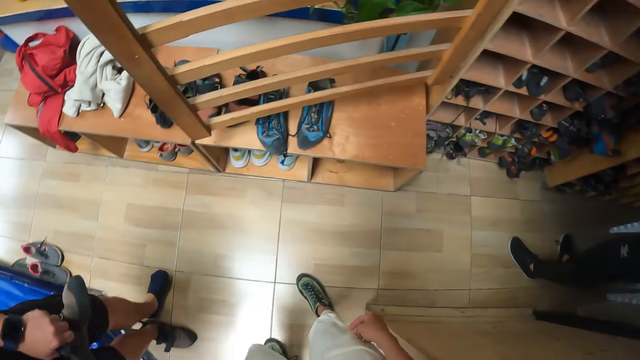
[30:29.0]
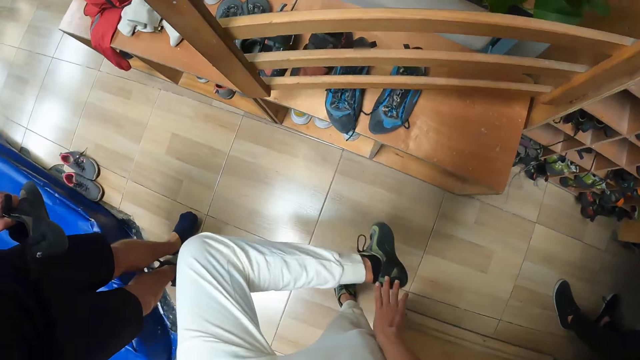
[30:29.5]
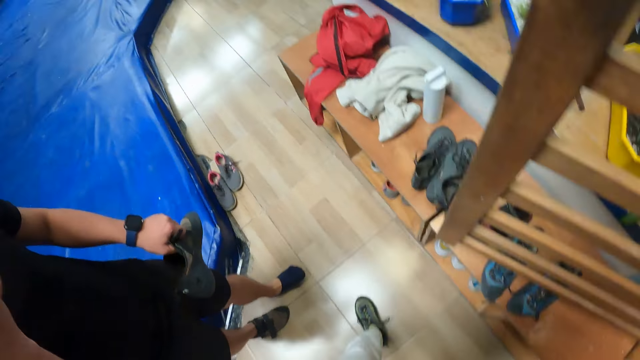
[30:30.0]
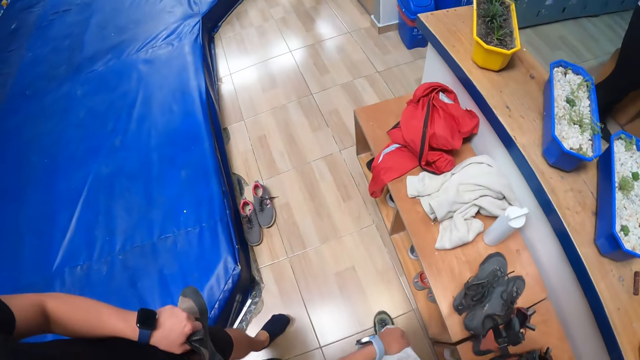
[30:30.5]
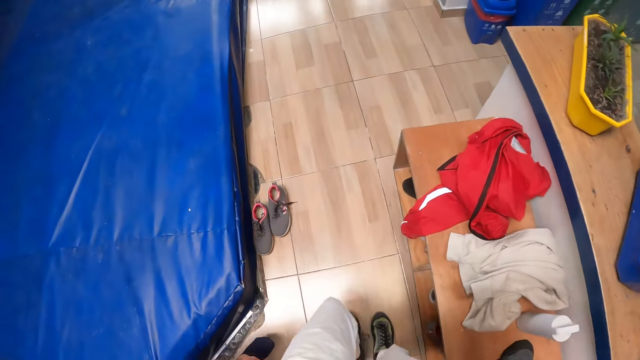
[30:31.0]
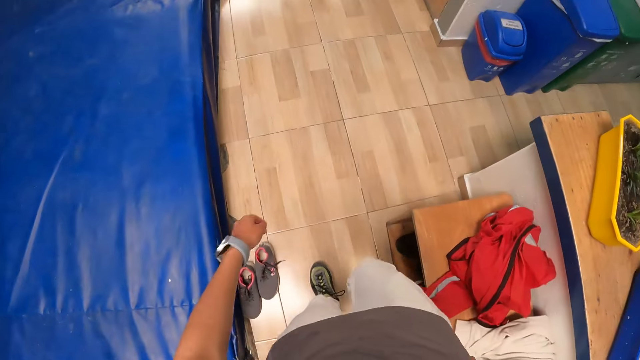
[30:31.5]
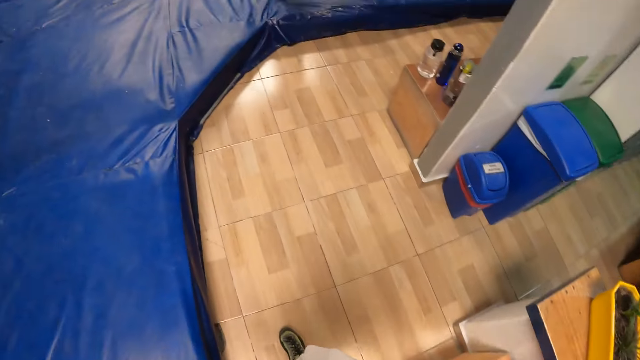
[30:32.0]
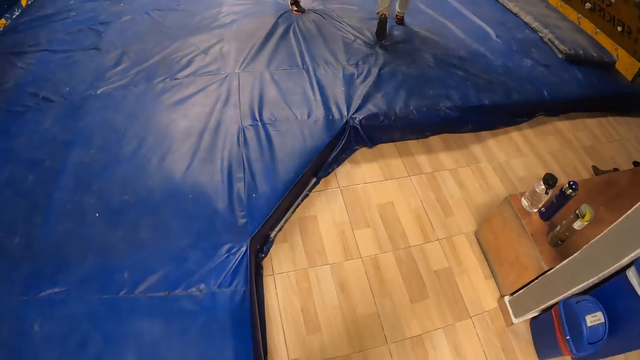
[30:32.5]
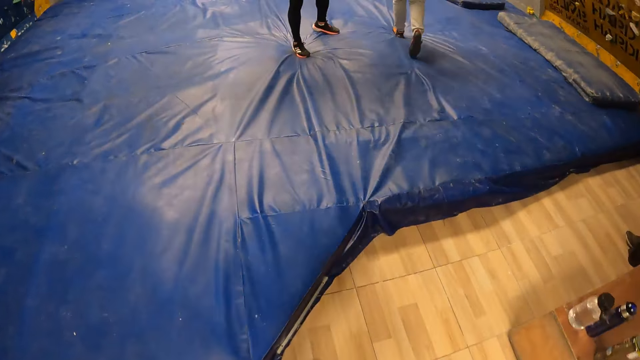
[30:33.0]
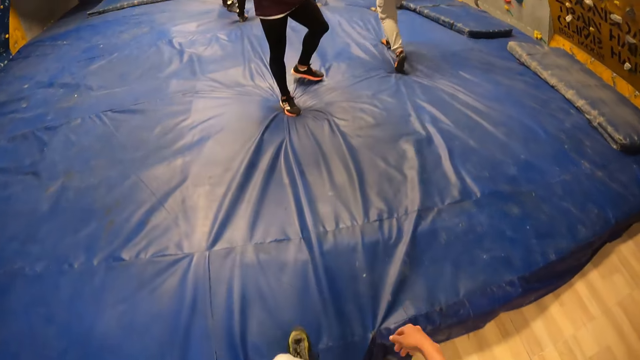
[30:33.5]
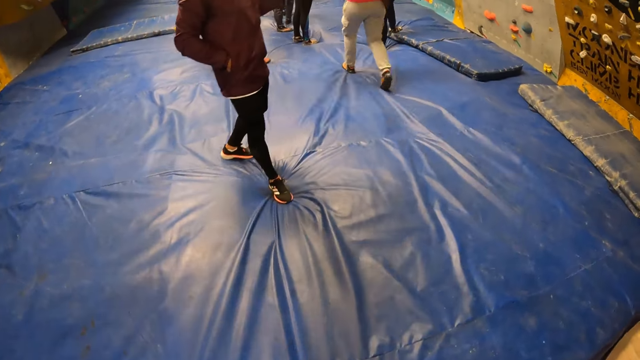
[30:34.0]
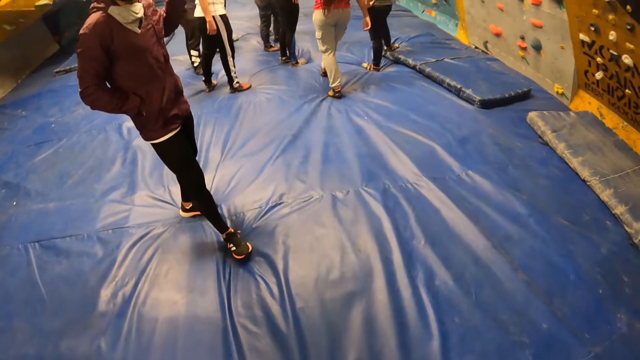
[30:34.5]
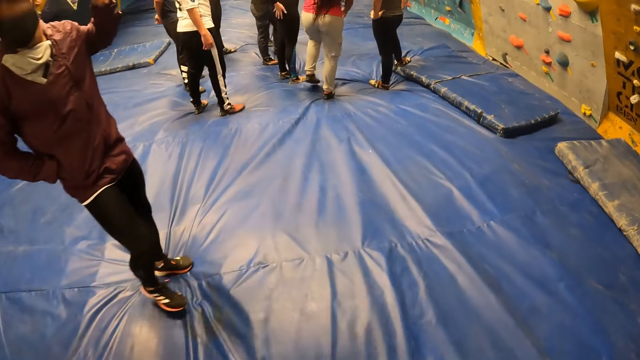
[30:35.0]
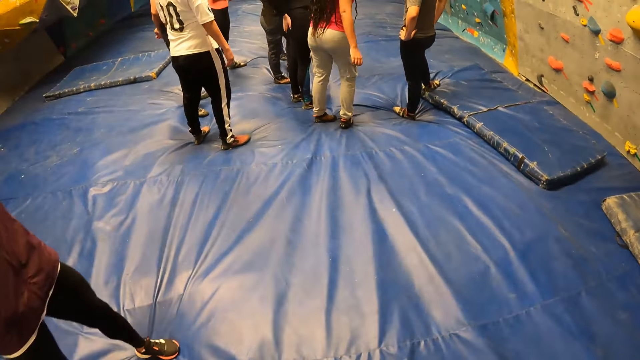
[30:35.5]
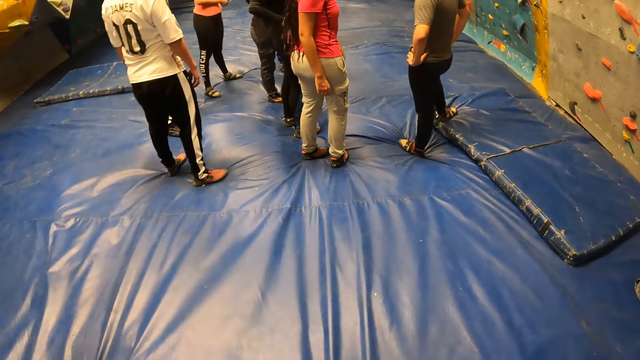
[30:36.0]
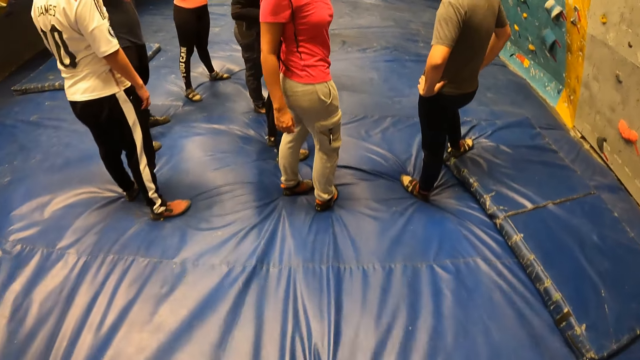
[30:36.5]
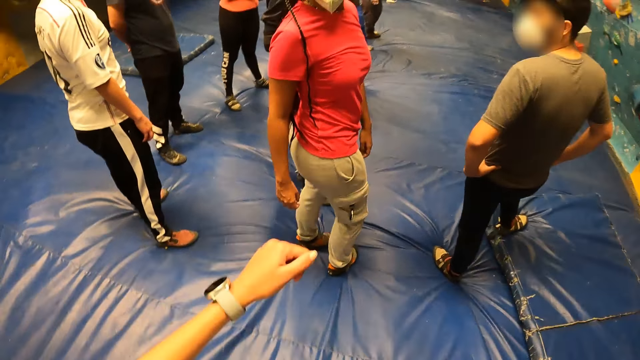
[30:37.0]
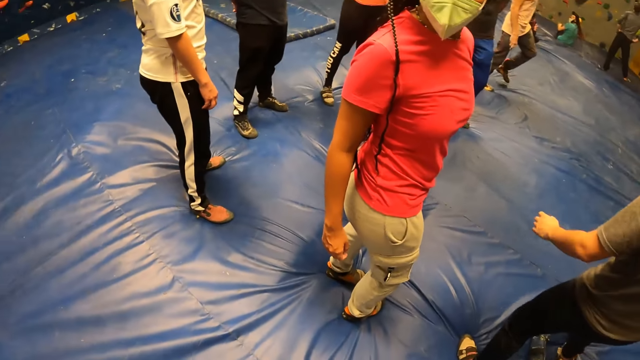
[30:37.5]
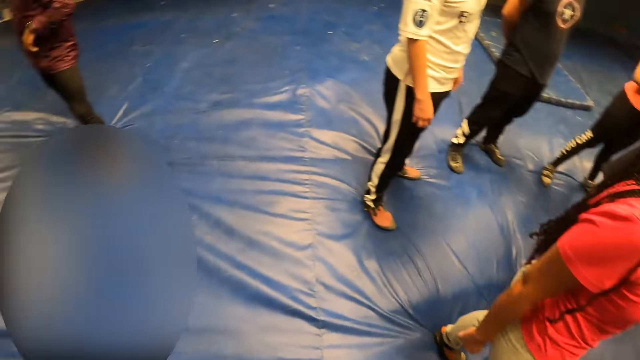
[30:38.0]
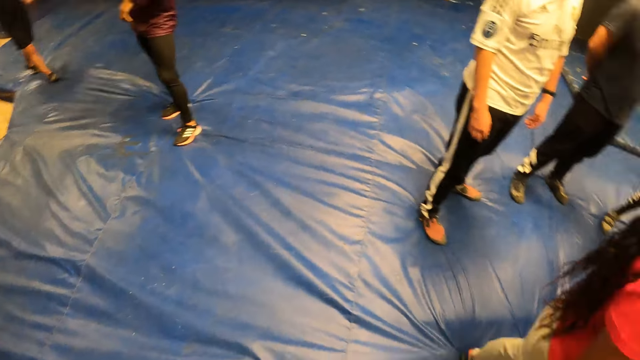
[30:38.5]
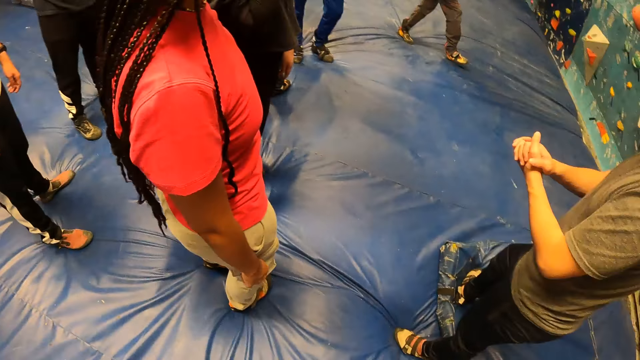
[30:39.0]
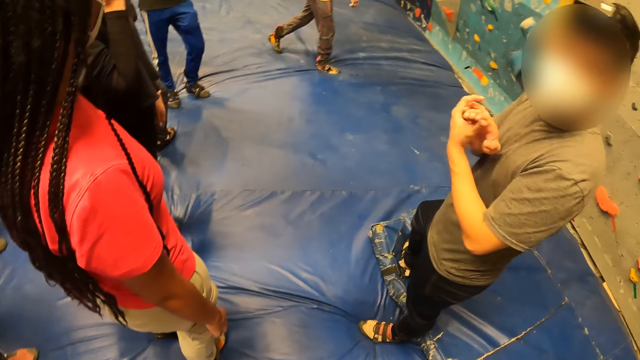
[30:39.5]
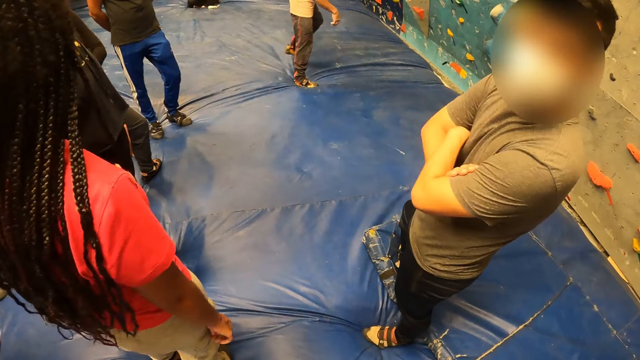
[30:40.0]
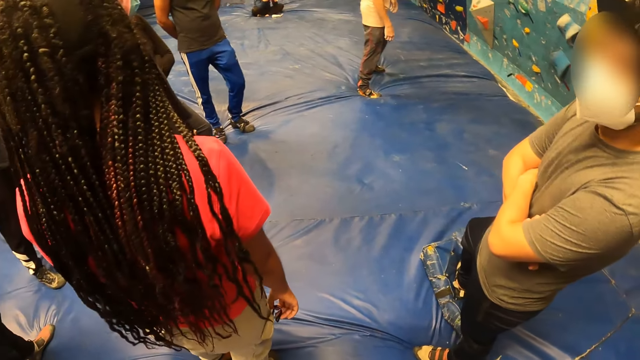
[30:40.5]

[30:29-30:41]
The camera wearer looks around. They walk from the floor to the jump pad.

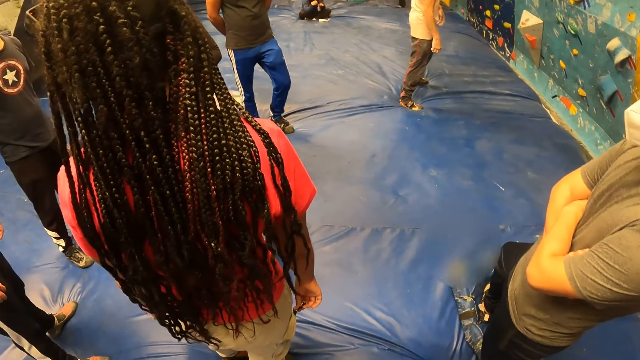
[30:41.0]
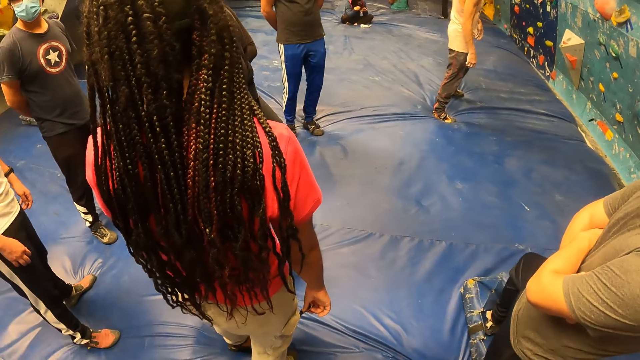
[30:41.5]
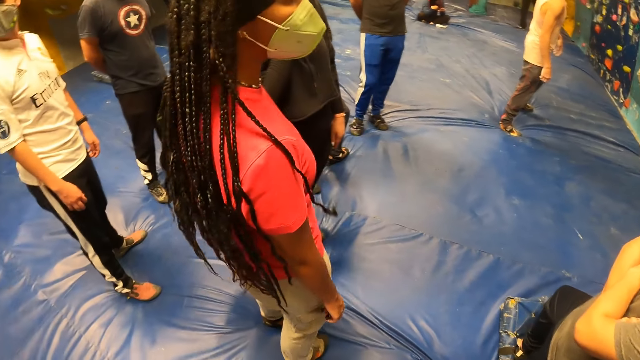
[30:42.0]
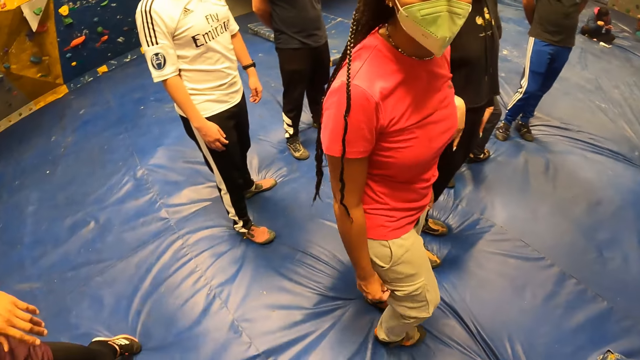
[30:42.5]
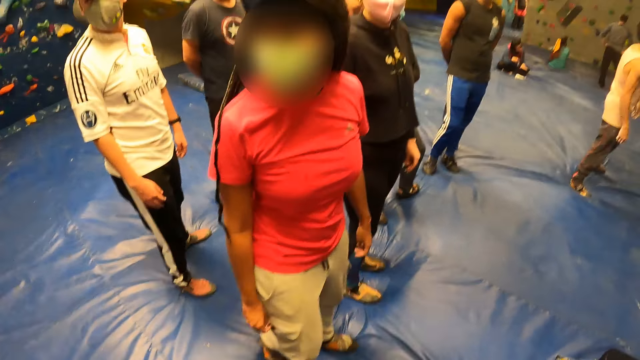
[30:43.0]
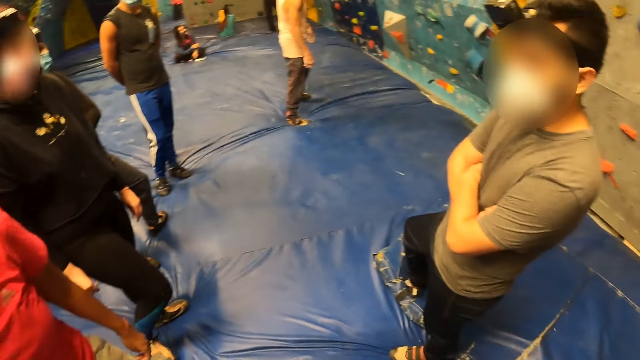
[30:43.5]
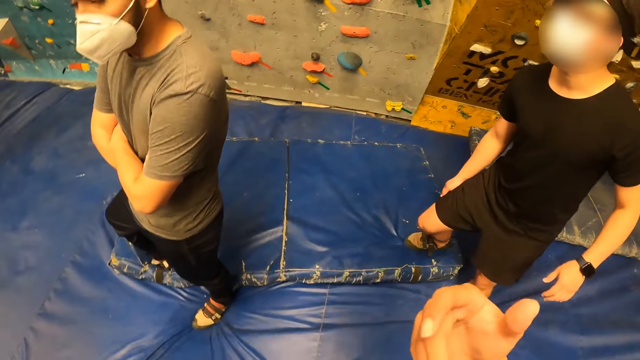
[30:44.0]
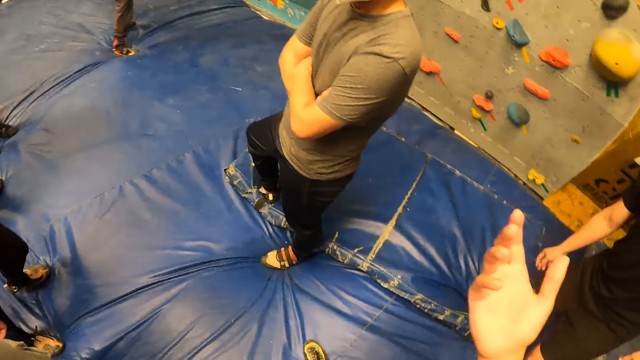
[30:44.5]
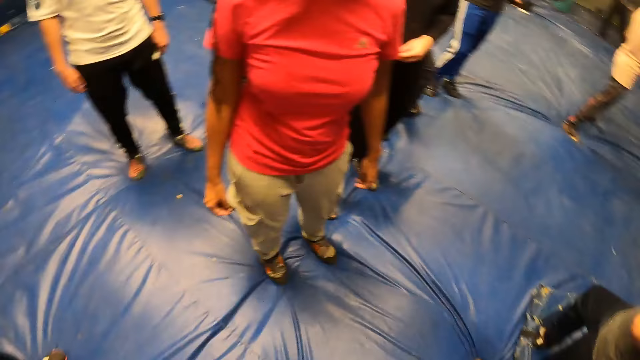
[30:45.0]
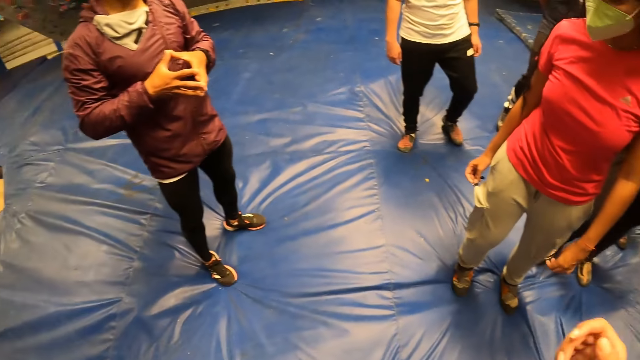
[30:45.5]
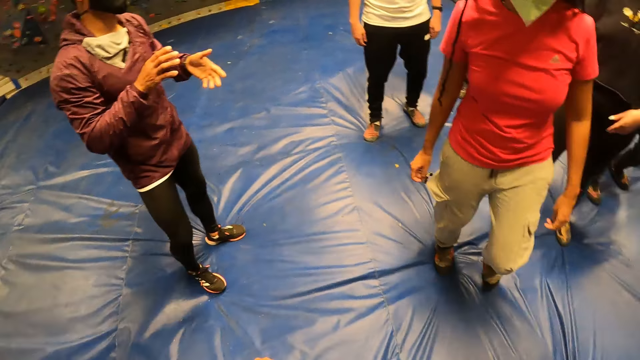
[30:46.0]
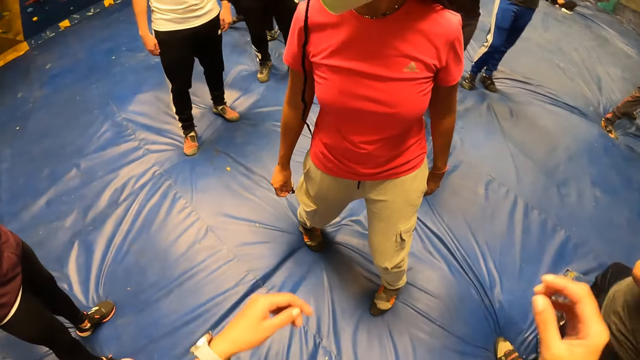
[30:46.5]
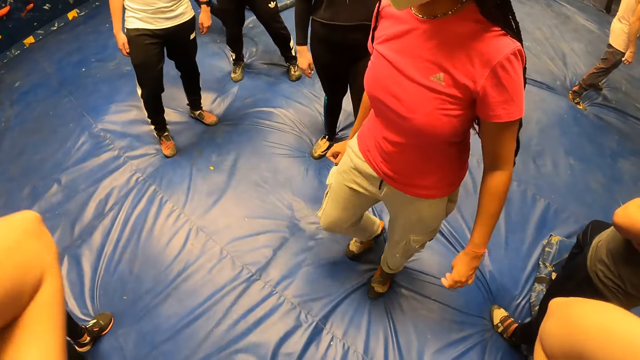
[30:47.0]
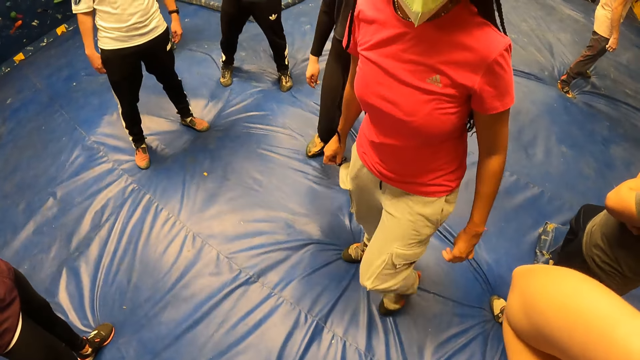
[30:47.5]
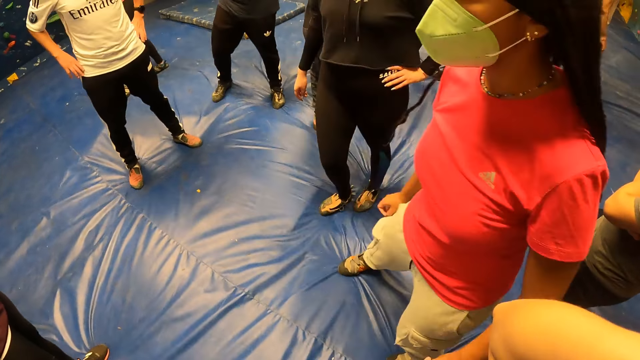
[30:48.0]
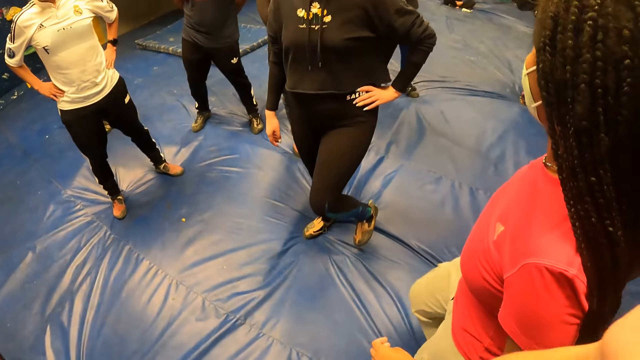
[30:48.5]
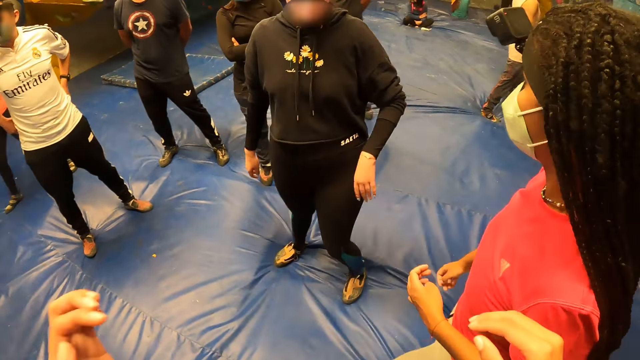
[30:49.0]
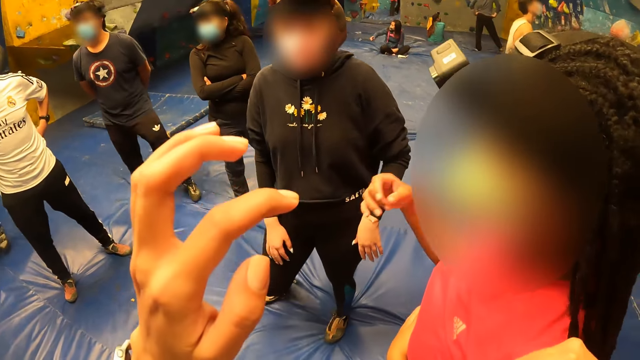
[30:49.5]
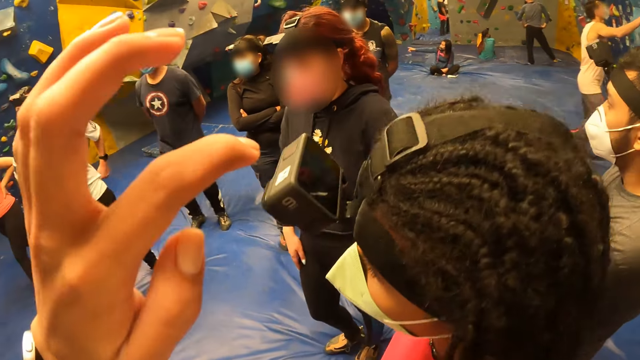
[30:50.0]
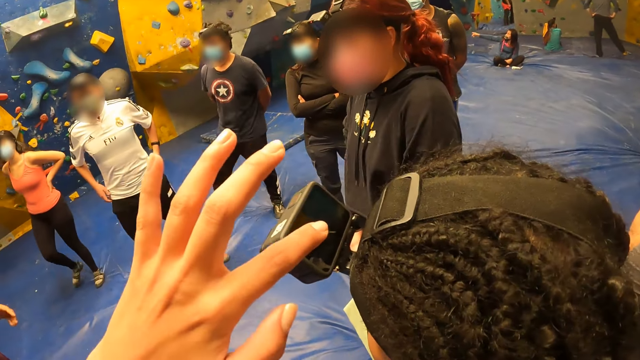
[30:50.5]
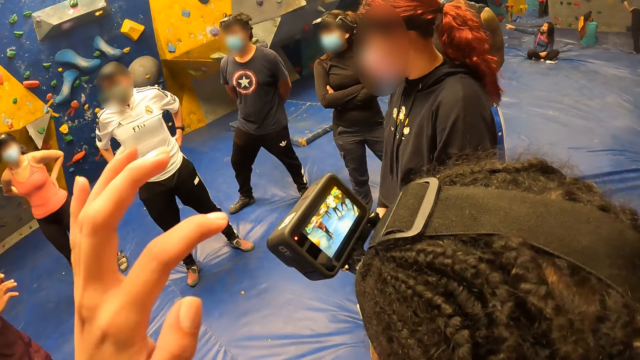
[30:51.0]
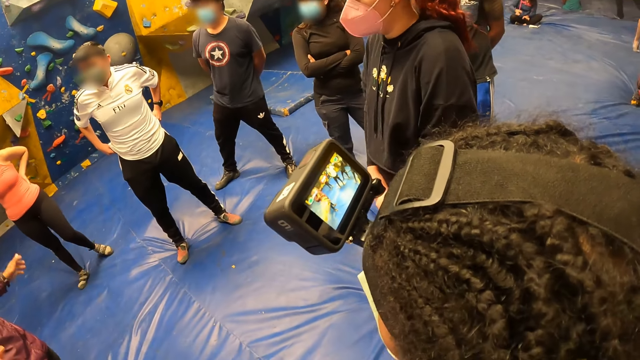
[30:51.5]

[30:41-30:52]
The camera wearer stands on the training coach. She taps a camera on the head of a woman with her left hand.
